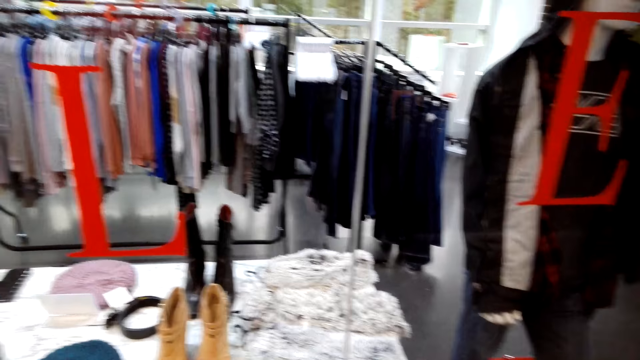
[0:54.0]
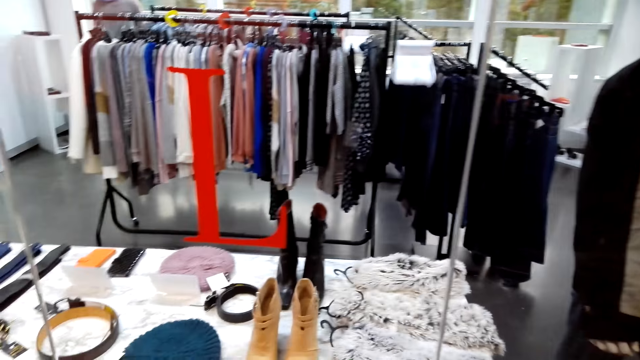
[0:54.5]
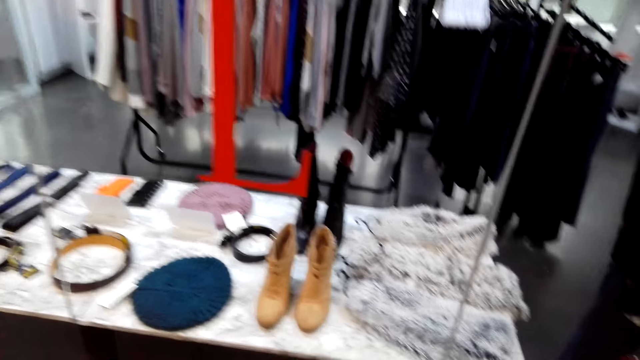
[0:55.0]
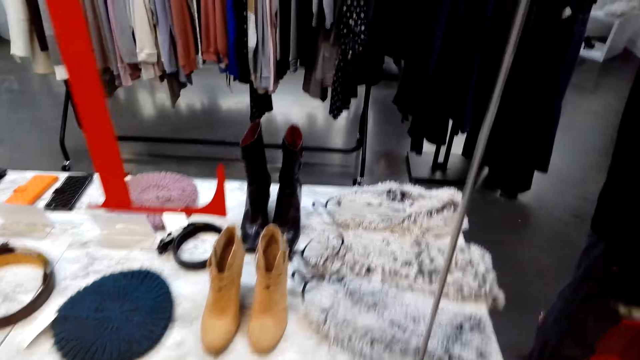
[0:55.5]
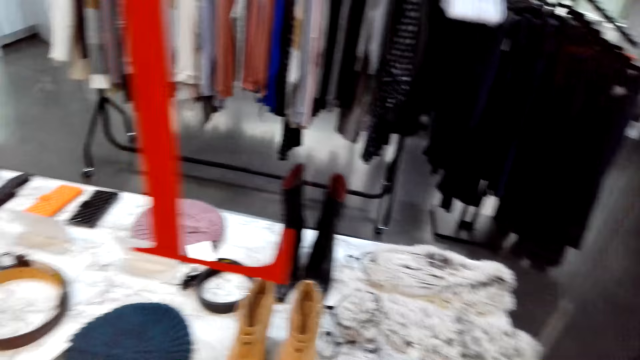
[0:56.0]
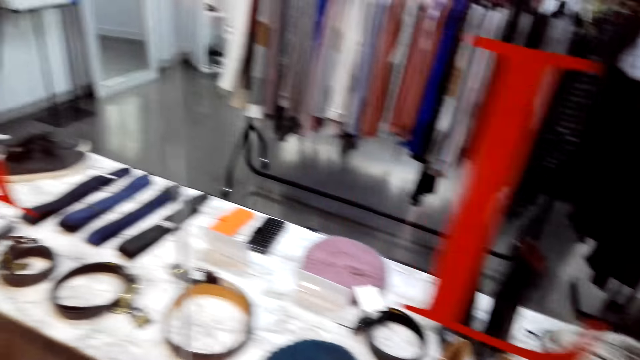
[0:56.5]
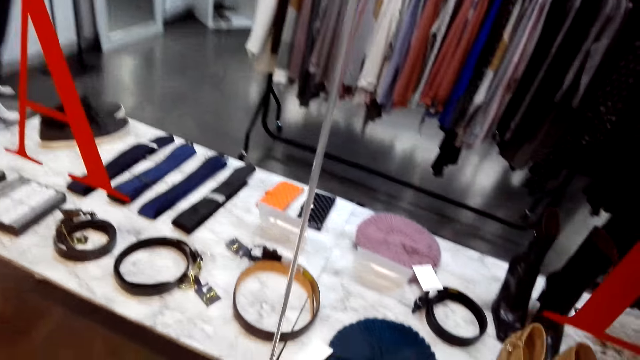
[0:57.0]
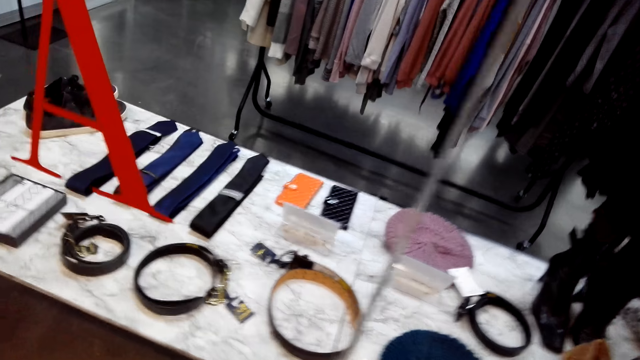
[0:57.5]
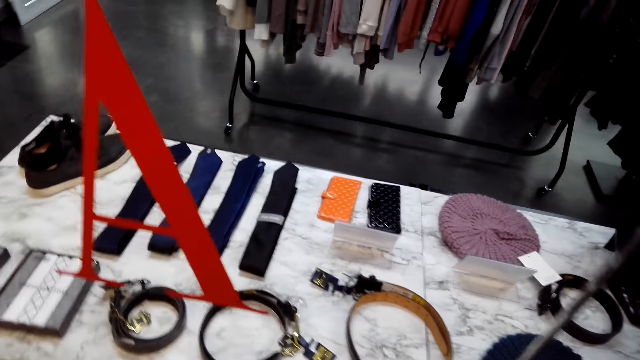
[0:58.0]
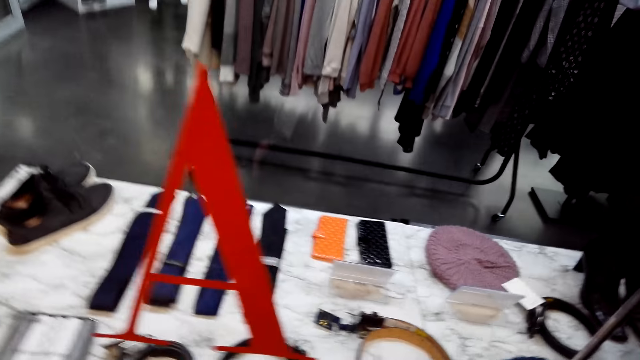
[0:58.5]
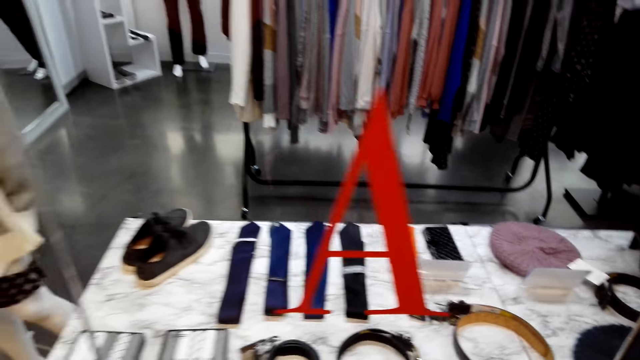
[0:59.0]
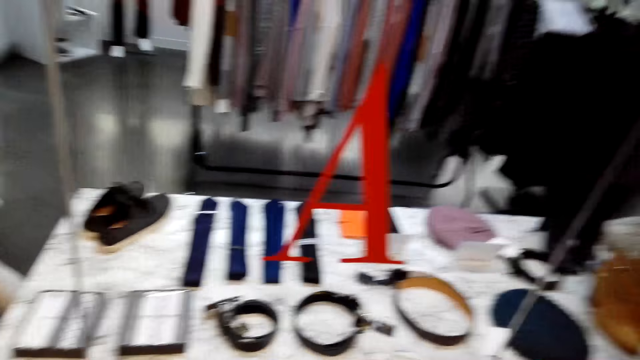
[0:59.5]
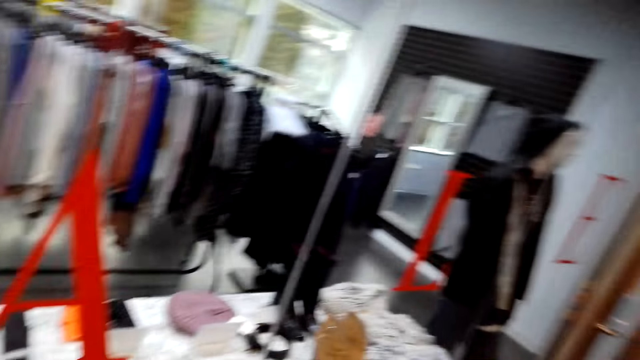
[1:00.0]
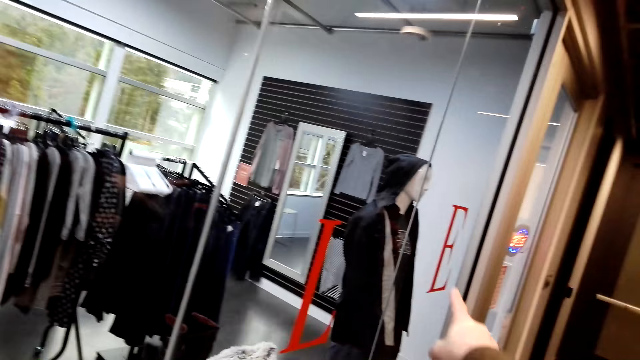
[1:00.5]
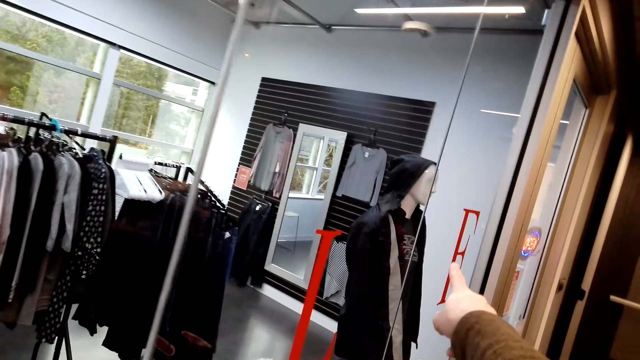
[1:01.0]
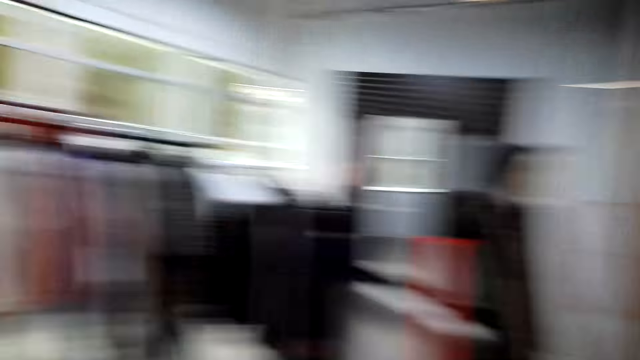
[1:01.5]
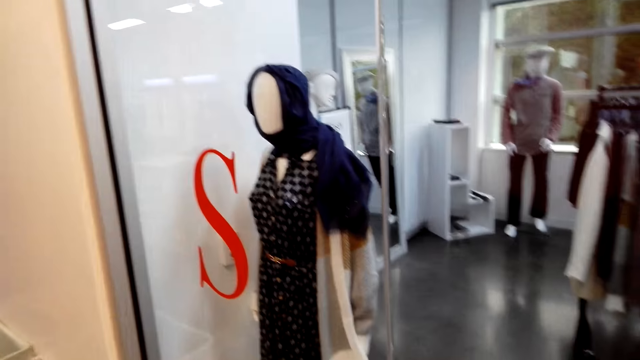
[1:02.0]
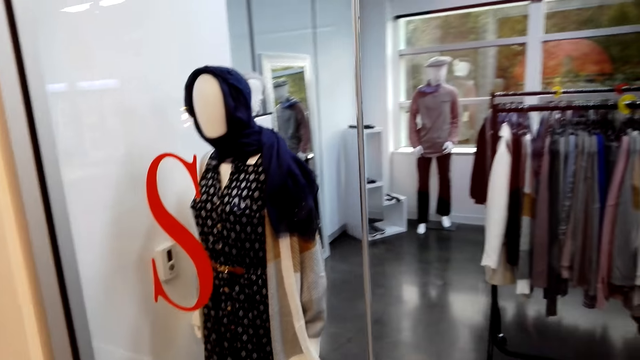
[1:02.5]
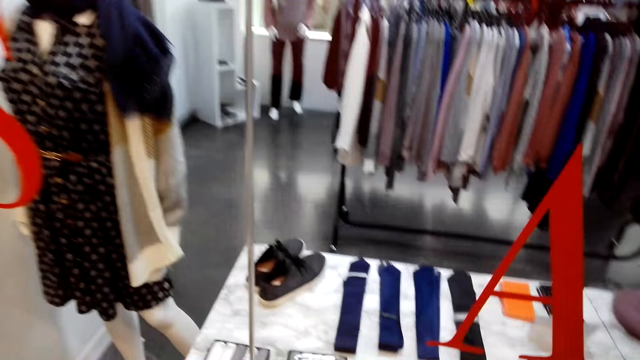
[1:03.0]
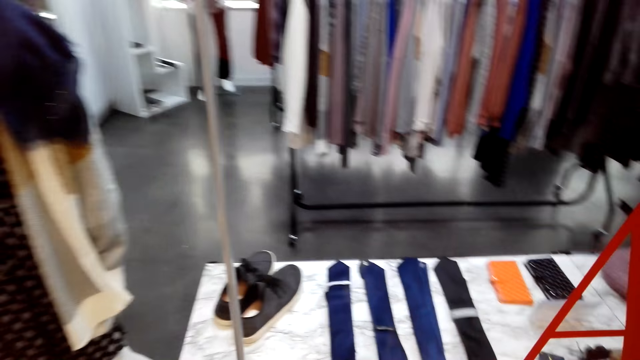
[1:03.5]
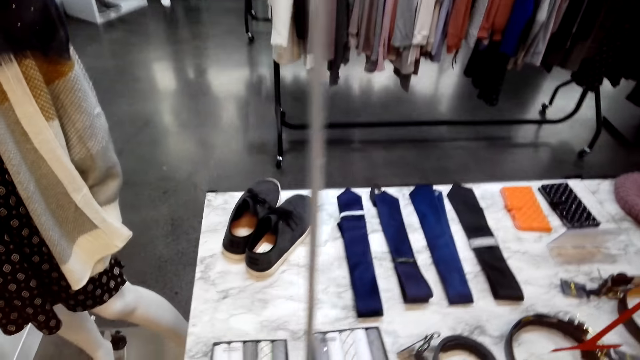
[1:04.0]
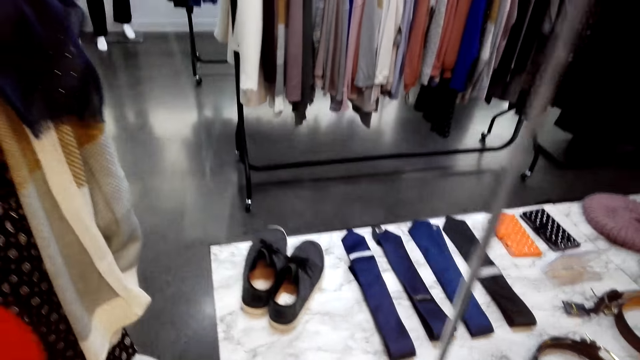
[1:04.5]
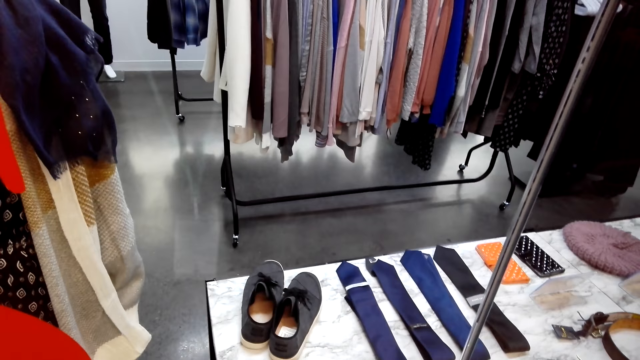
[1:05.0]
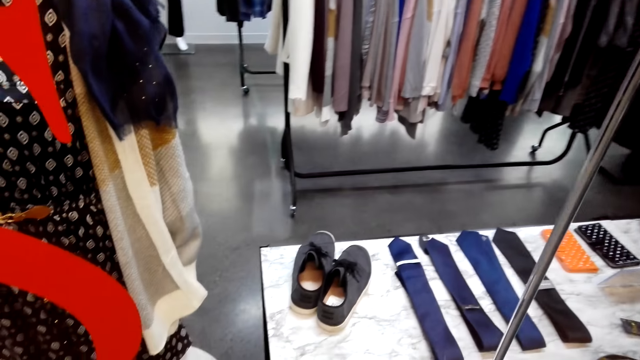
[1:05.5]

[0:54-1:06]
The camera wearer talks. He points at a dummy with his finger. He looks around.

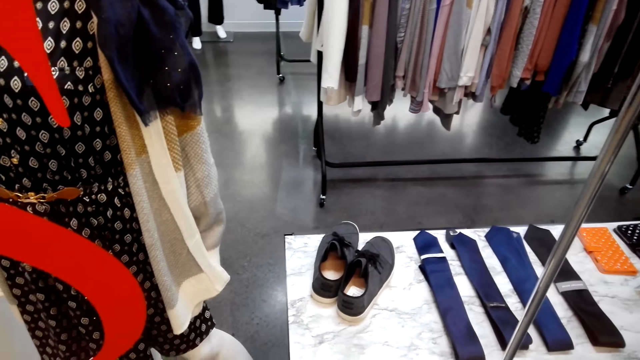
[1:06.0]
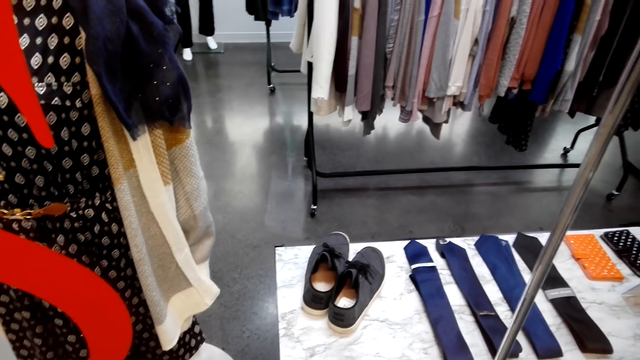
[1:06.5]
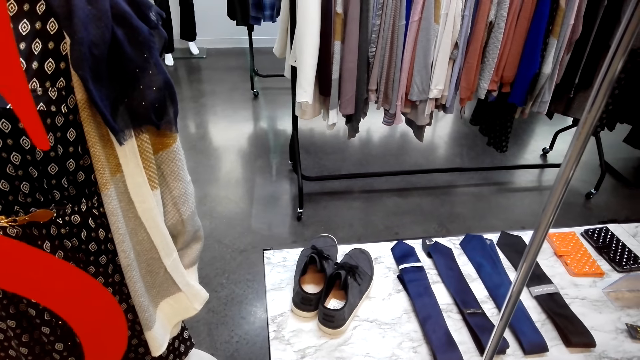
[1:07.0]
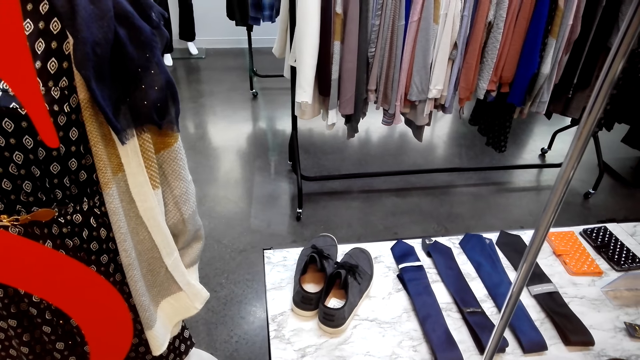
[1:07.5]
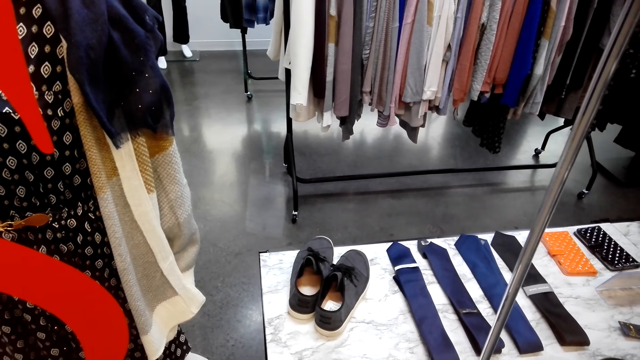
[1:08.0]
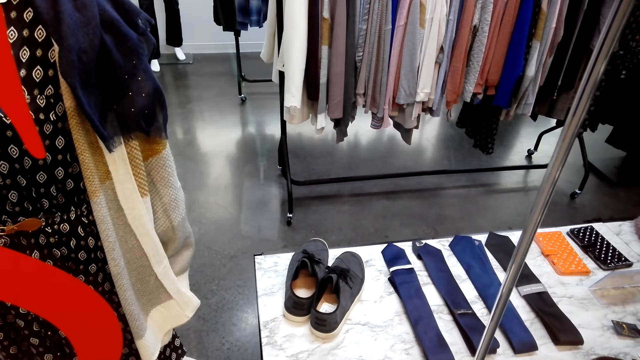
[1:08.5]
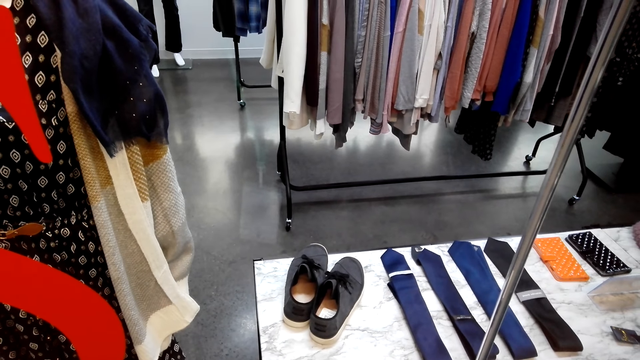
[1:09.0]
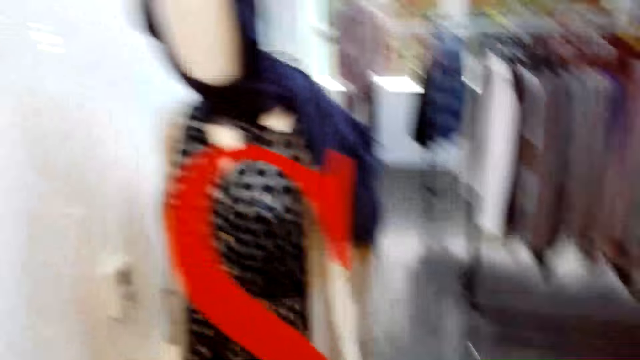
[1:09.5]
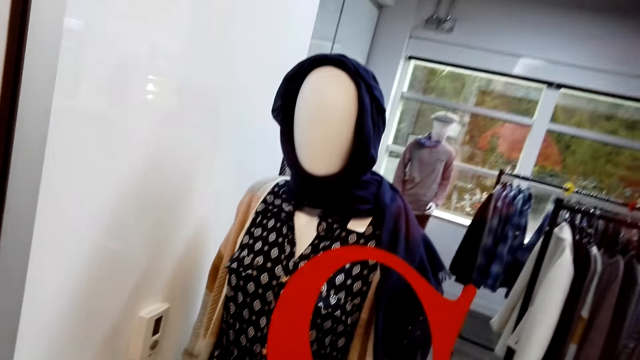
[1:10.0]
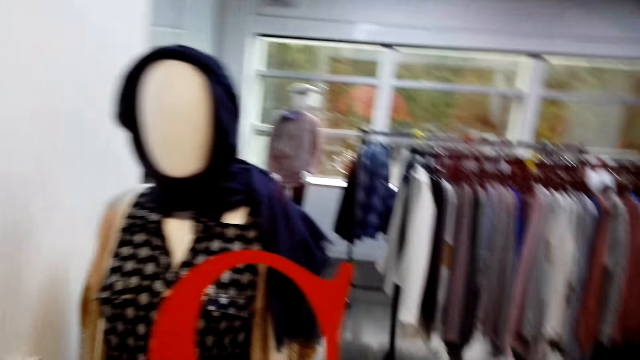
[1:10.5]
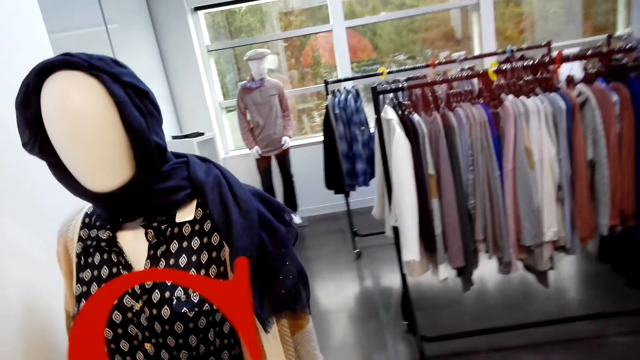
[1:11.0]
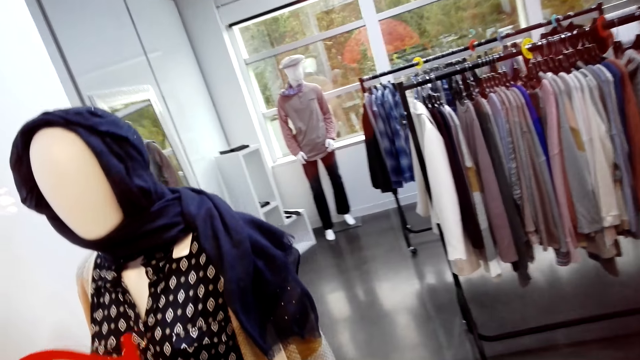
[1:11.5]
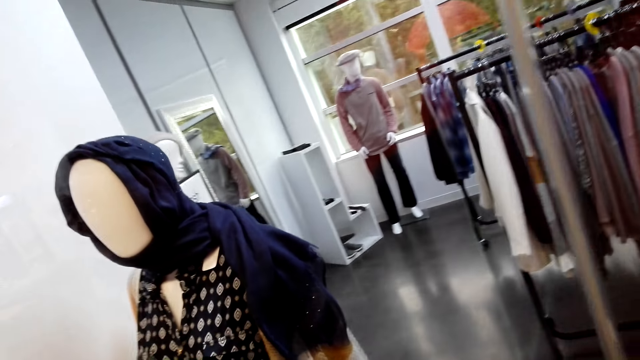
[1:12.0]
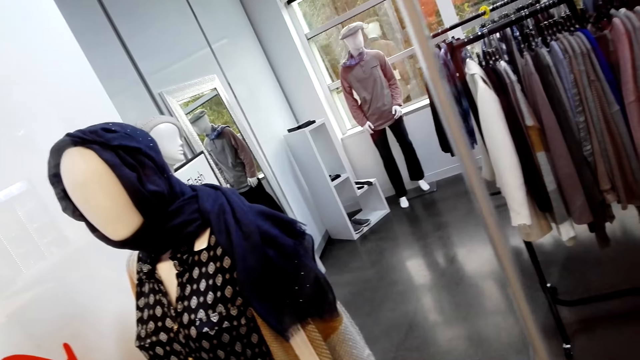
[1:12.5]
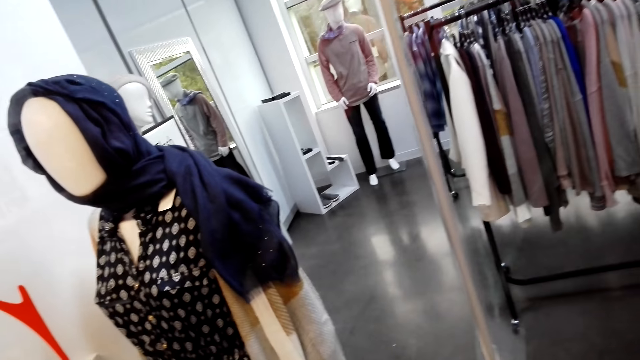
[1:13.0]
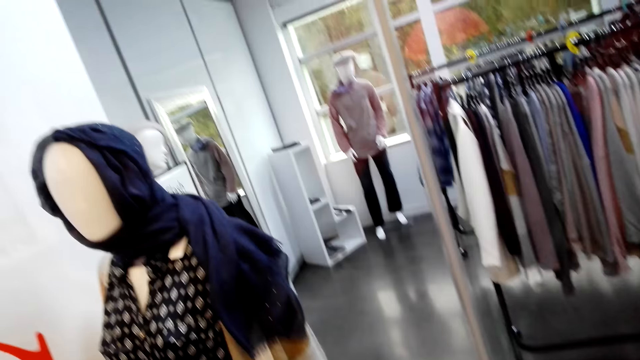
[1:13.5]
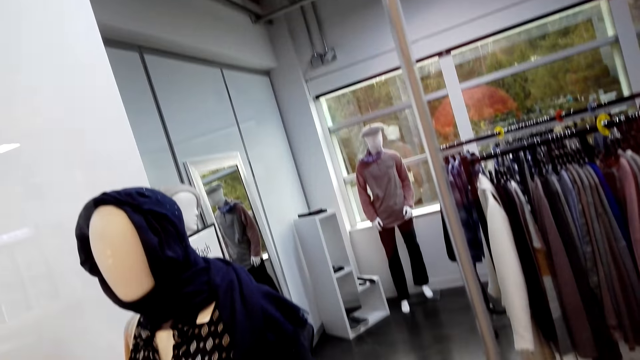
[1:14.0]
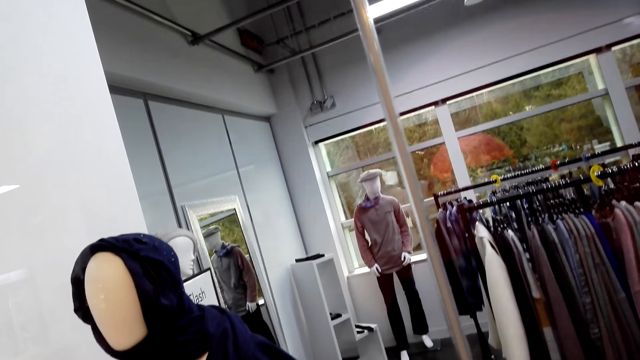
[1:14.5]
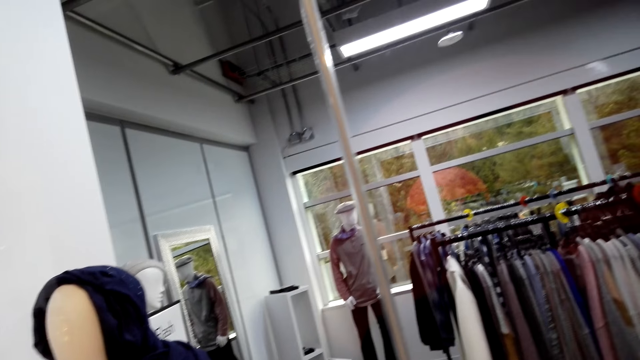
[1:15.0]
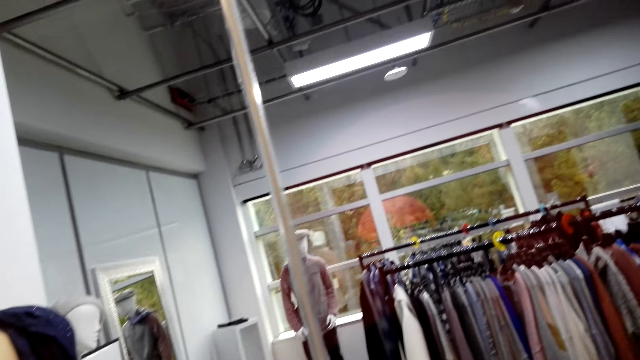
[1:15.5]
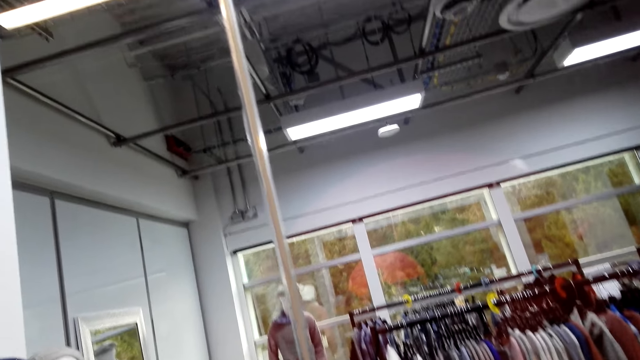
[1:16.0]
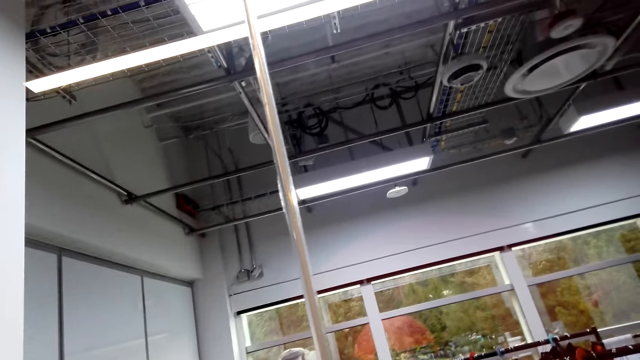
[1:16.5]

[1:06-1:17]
The camera wearer looks around.
